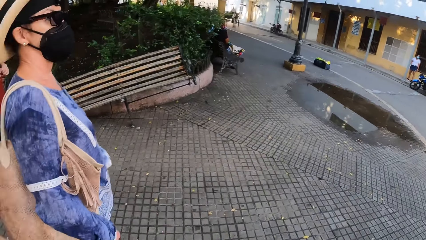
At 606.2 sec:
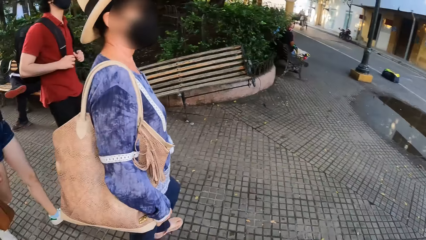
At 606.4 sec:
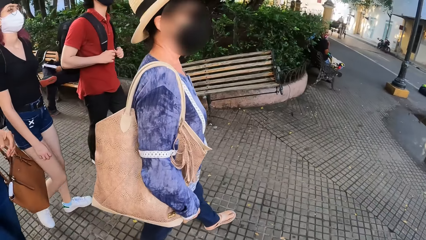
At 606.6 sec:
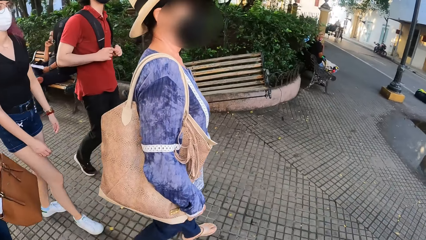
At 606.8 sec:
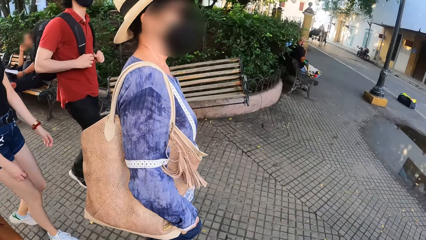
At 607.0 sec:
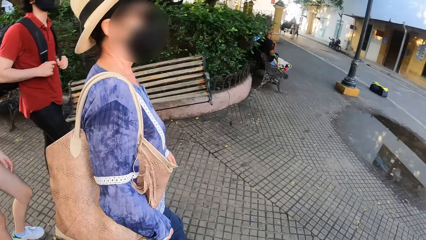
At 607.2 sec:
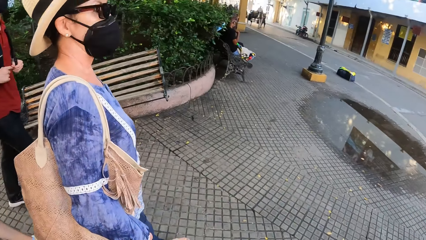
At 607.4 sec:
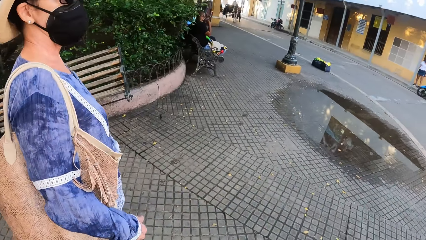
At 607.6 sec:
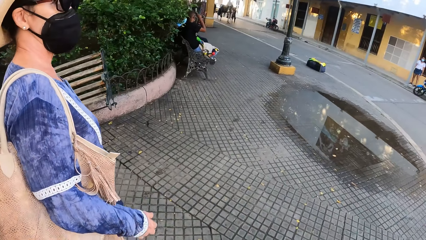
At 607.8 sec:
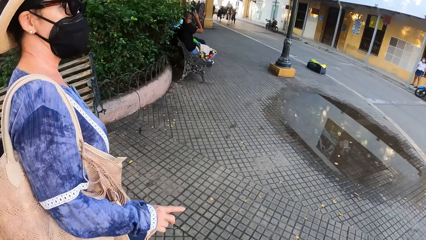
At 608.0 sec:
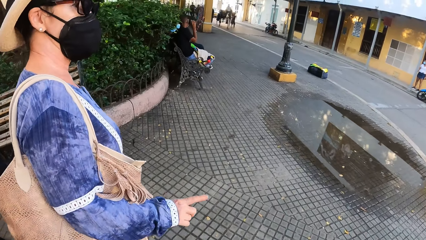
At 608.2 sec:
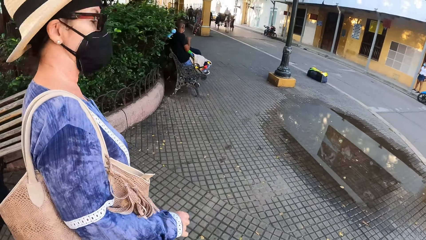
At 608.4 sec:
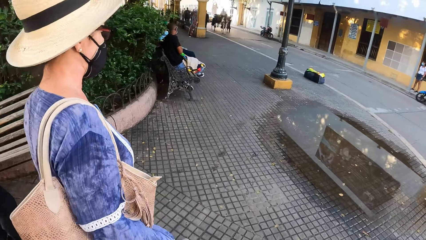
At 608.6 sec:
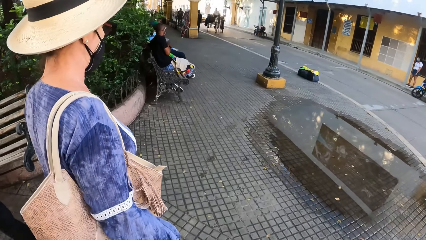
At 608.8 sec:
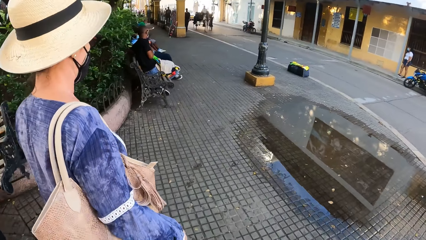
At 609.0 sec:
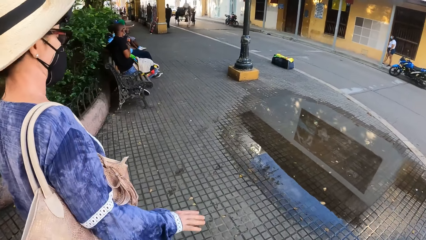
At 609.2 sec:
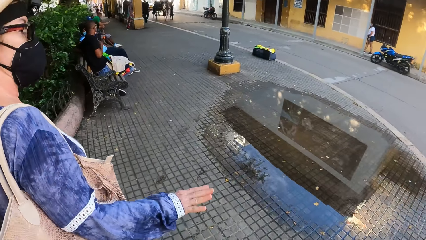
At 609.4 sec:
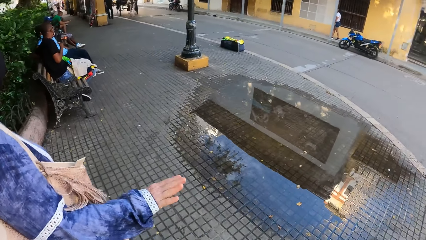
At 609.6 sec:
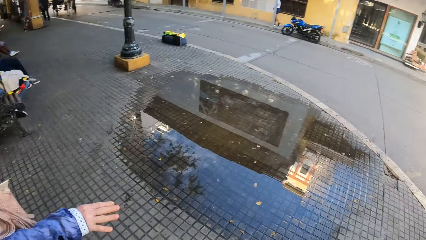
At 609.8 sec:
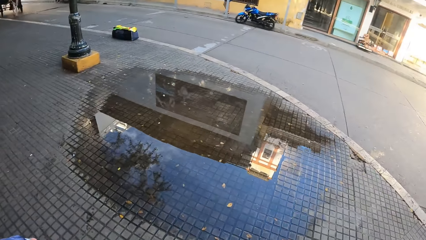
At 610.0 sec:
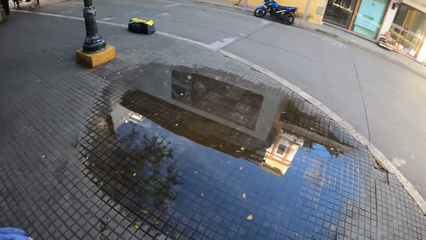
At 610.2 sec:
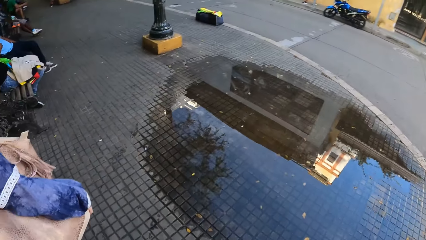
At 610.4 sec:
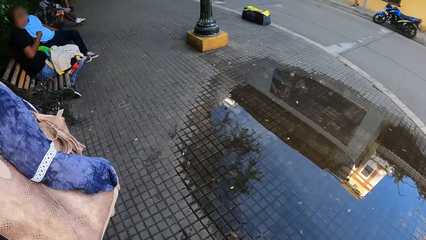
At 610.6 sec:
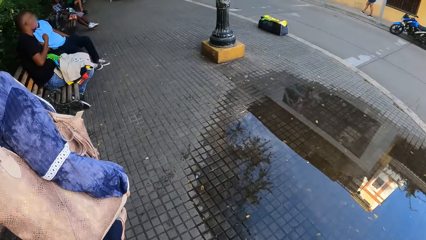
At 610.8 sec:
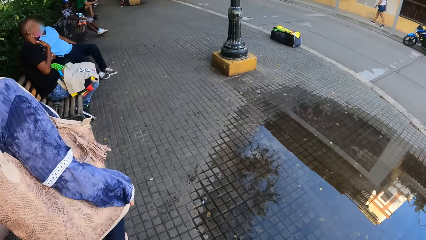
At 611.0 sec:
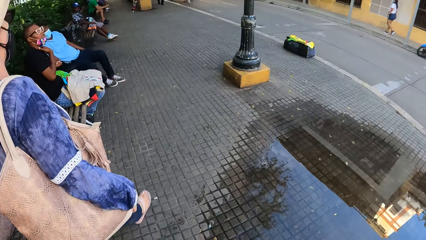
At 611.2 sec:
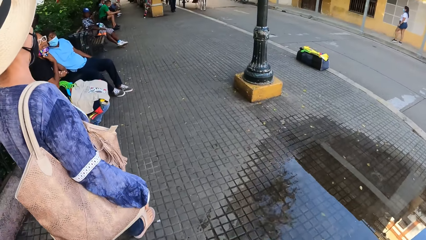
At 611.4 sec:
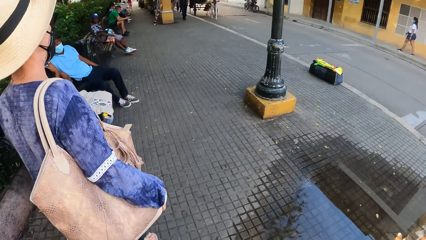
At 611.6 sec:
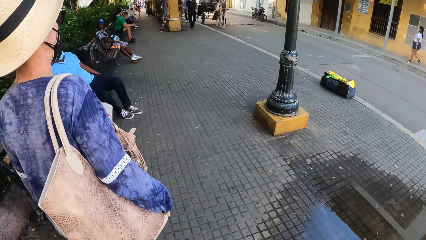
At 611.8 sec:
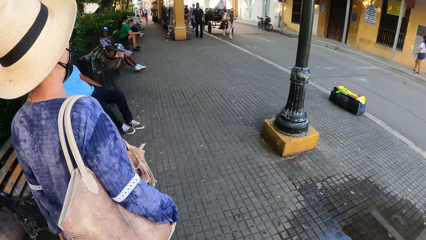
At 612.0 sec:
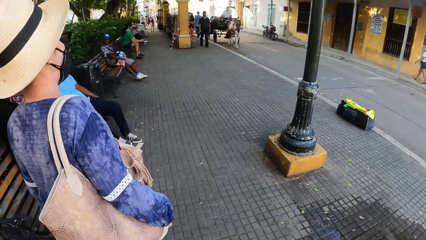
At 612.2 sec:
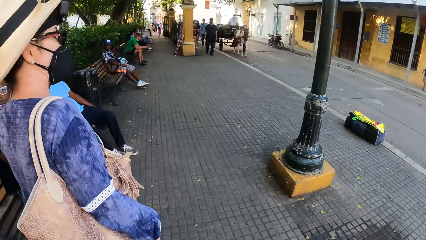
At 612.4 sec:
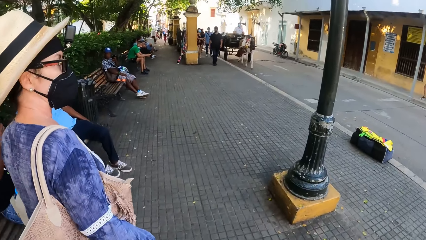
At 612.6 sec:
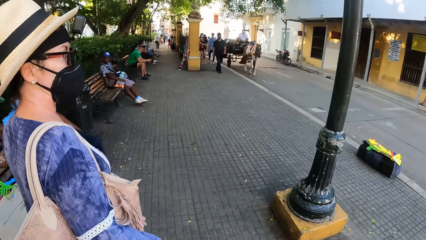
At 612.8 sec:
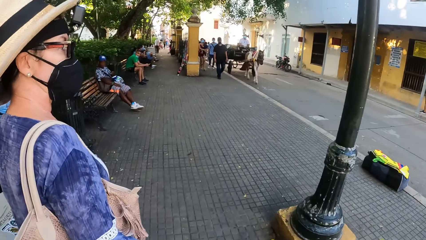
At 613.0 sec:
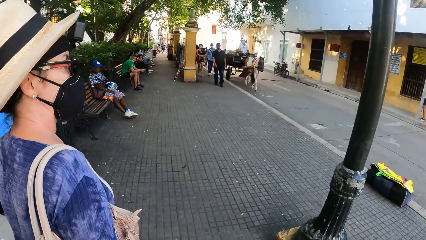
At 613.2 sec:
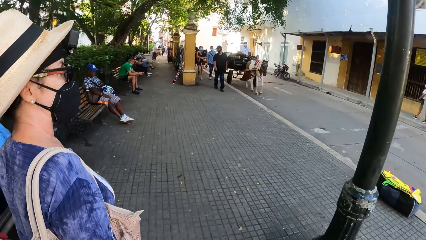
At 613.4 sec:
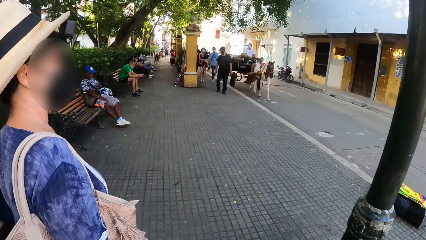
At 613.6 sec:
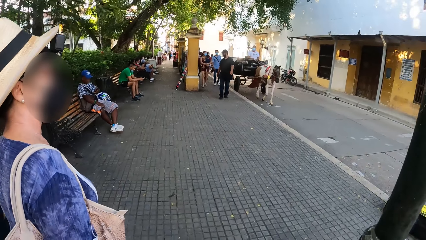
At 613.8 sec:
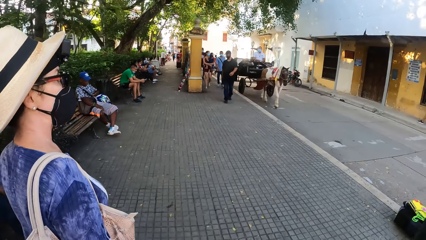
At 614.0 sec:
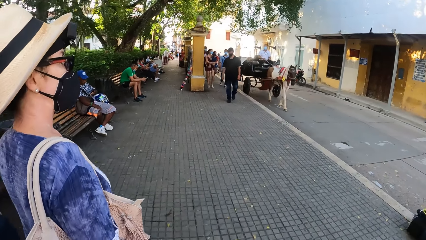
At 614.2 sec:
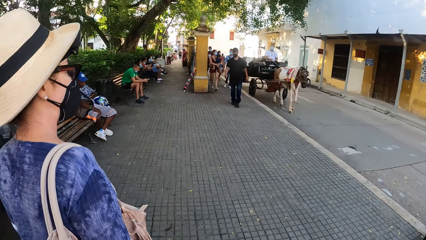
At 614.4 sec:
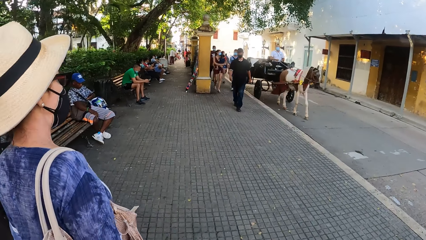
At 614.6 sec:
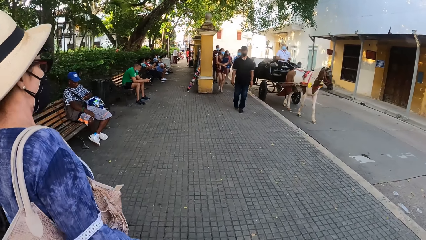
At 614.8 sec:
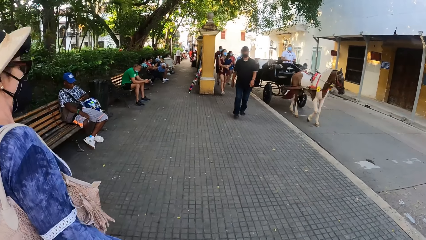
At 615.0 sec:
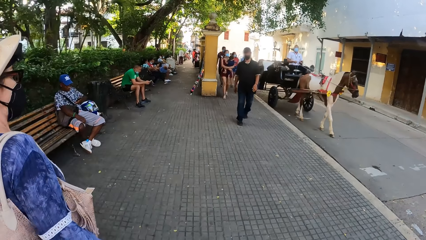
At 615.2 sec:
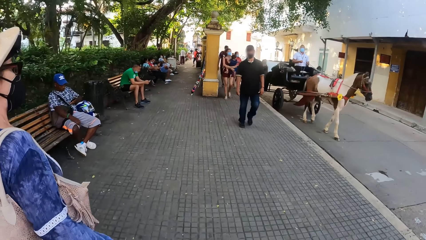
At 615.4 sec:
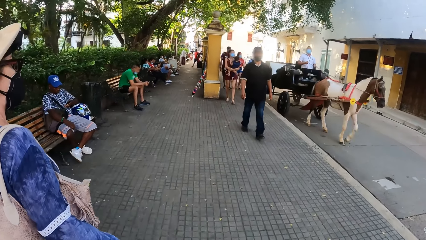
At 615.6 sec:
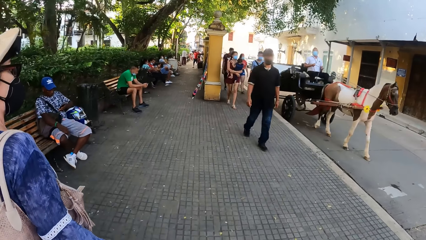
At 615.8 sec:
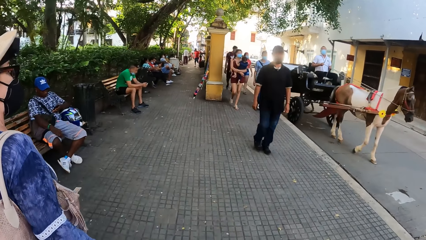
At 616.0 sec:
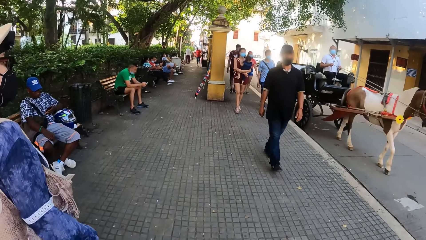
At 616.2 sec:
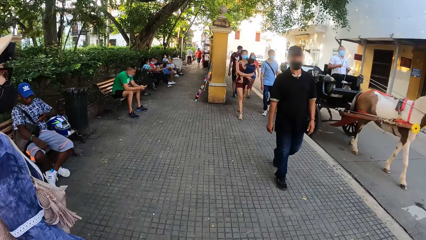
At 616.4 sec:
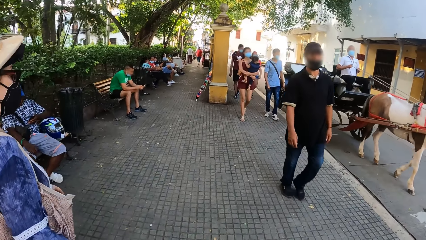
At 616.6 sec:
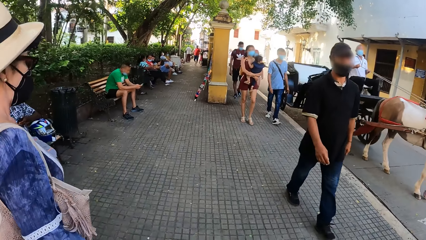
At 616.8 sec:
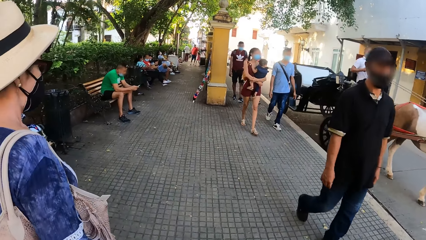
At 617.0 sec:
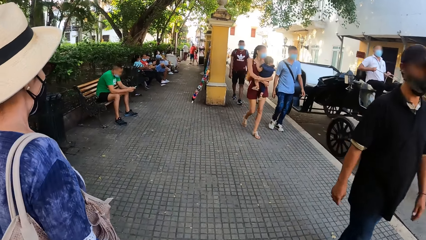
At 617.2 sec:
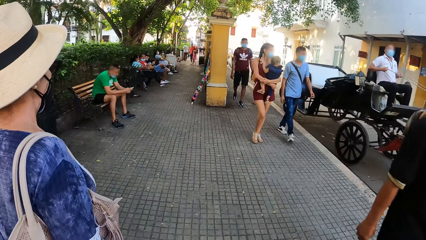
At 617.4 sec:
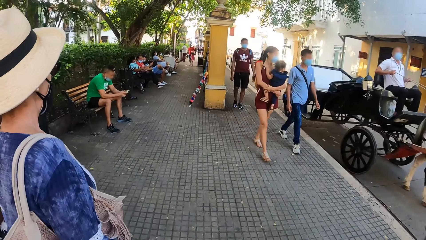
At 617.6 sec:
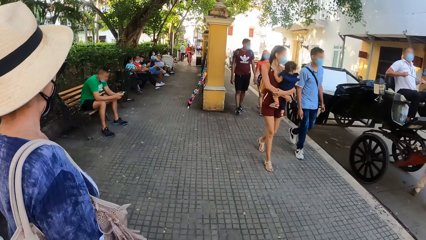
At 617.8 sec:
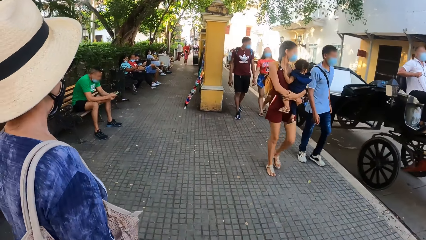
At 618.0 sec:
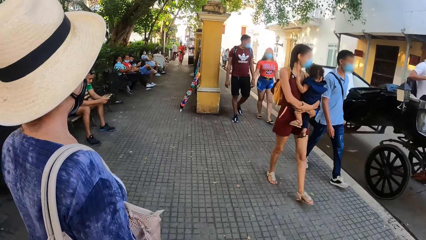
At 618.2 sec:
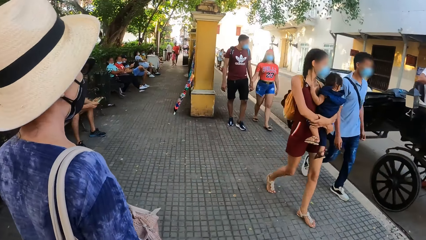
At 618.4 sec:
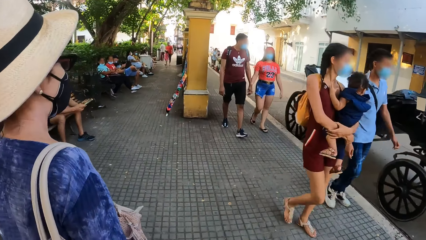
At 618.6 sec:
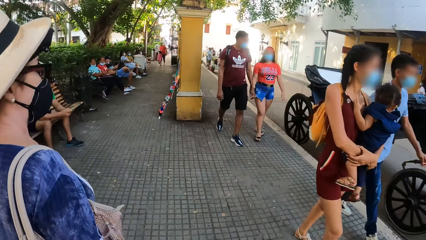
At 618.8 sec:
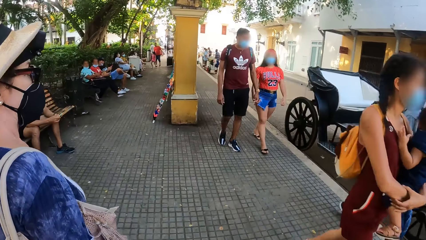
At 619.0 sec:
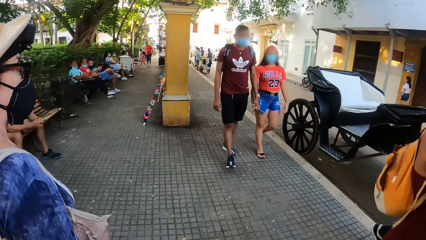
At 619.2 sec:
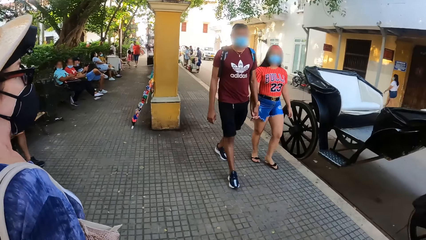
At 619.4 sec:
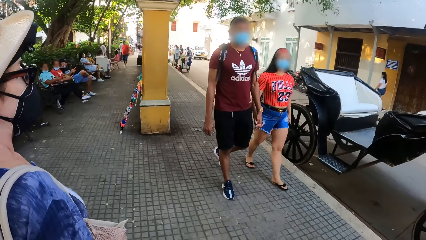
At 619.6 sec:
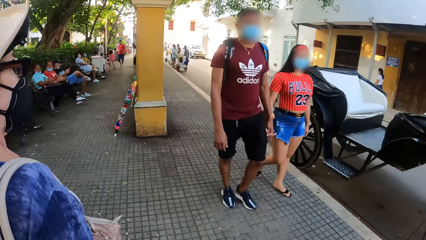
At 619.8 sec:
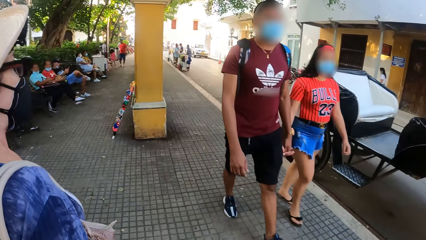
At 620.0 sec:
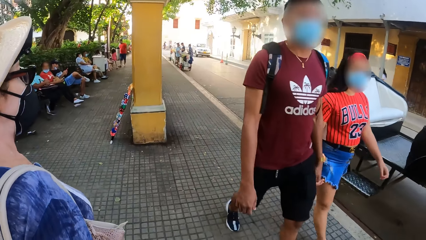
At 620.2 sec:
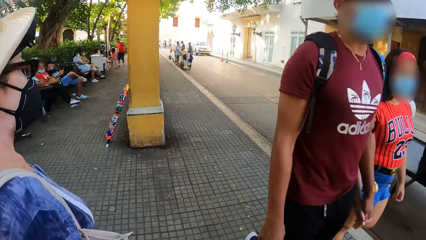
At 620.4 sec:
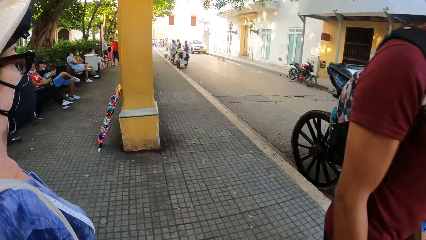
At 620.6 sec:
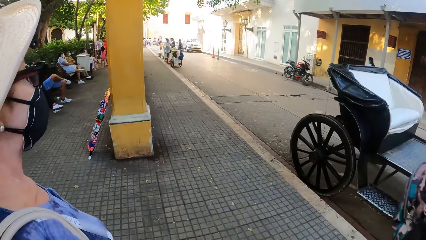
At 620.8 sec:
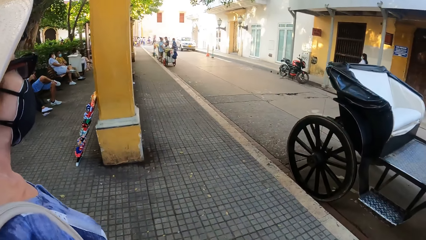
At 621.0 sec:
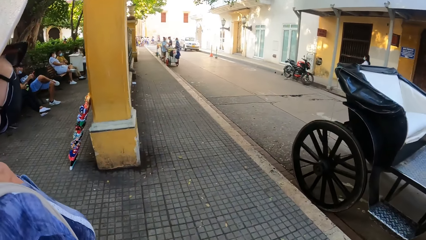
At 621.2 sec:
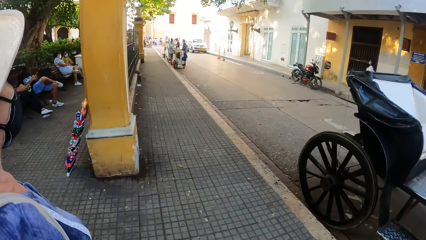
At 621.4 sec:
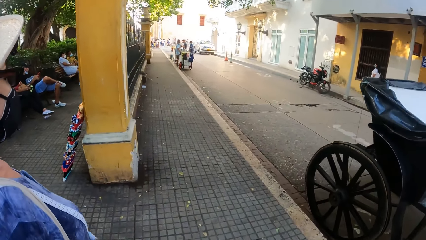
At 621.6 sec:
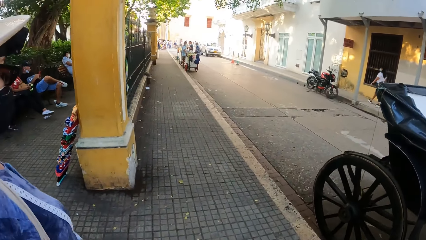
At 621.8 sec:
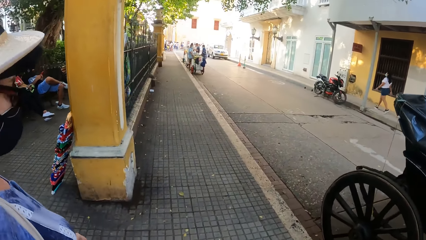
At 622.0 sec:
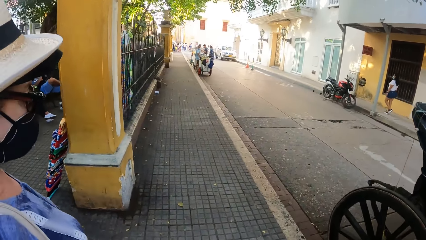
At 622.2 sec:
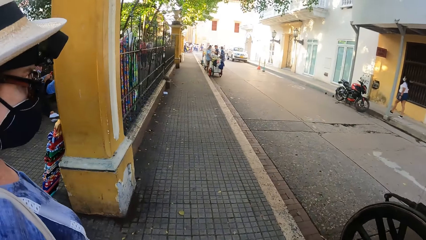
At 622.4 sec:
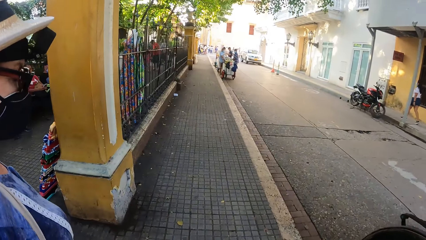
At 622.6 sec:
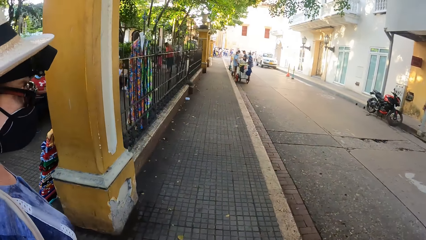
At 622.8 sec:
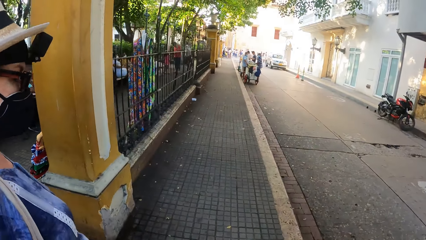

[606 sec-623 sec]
The camera wearer interacts with a woman. The woman walks along a street.
